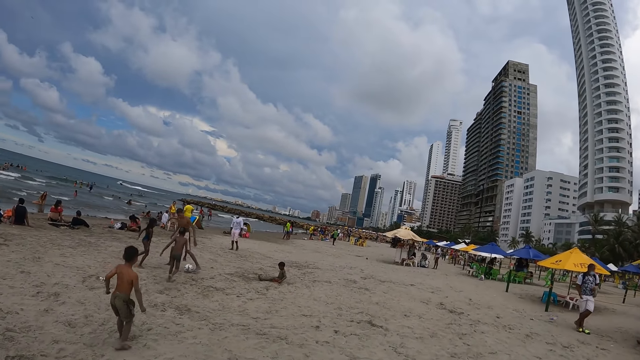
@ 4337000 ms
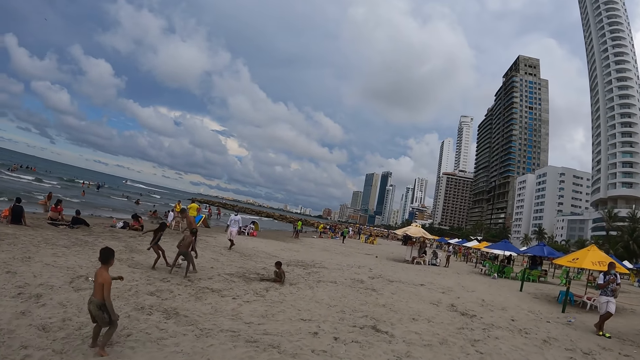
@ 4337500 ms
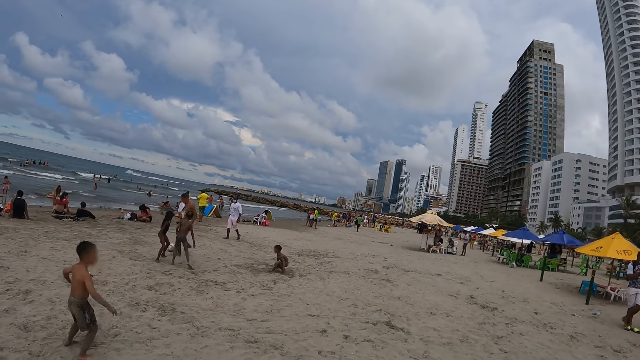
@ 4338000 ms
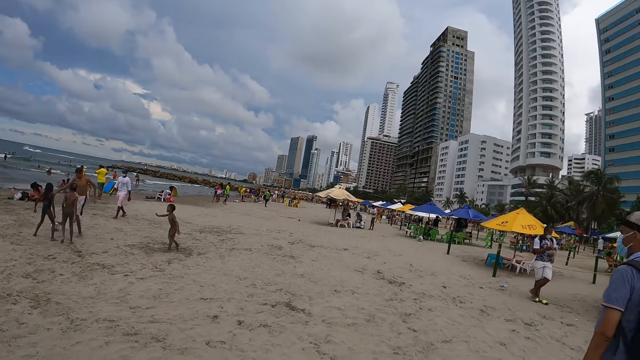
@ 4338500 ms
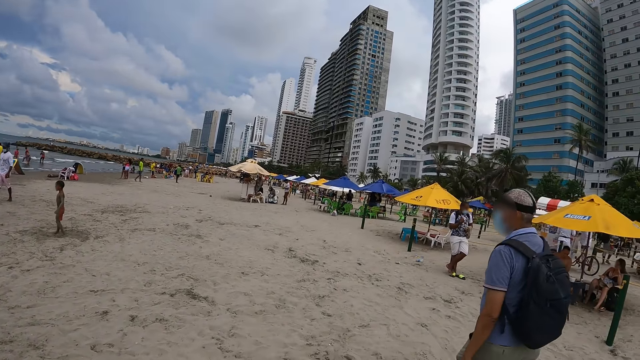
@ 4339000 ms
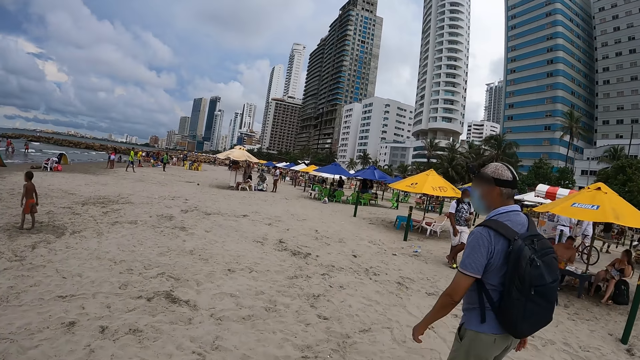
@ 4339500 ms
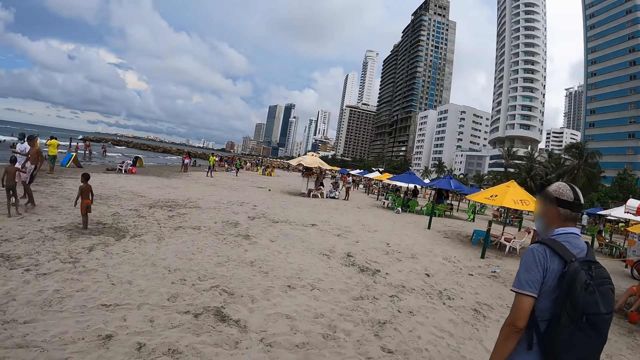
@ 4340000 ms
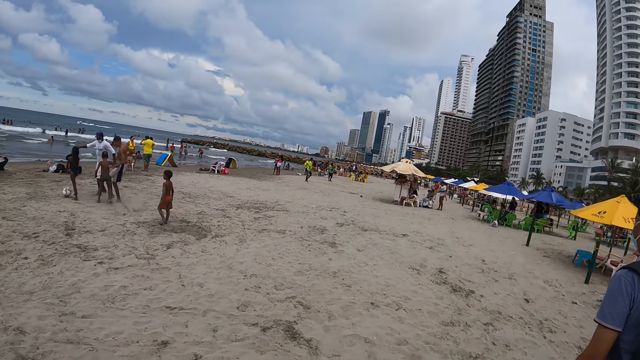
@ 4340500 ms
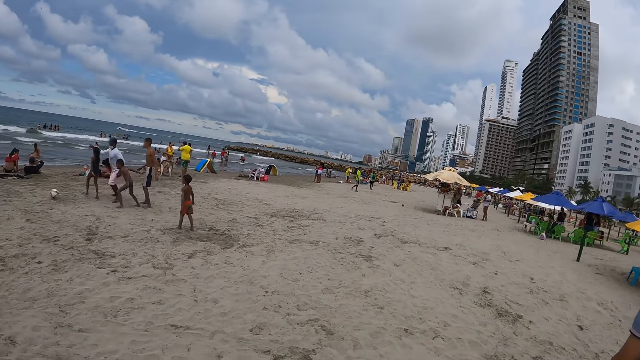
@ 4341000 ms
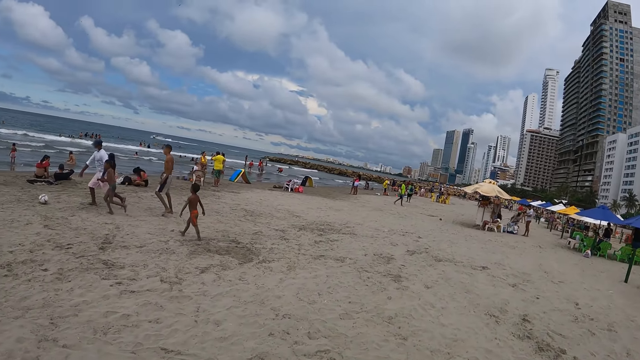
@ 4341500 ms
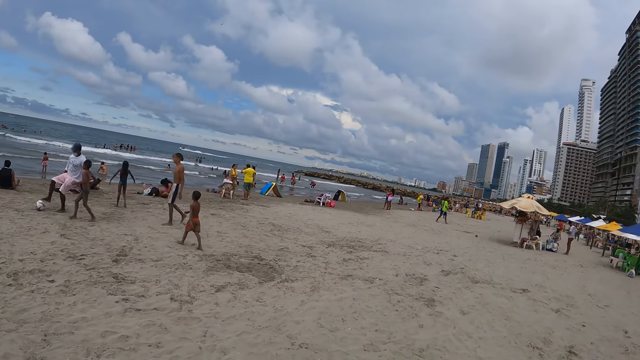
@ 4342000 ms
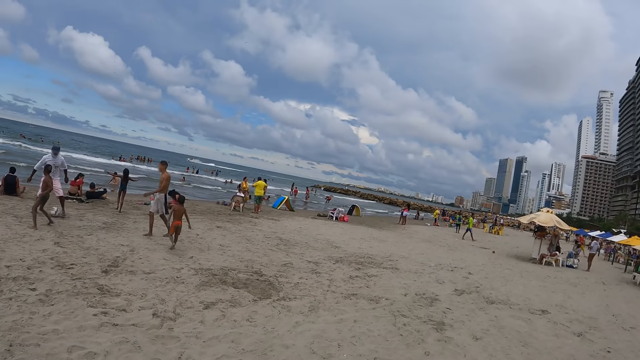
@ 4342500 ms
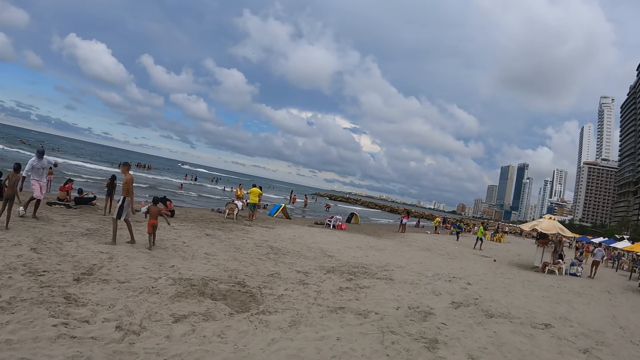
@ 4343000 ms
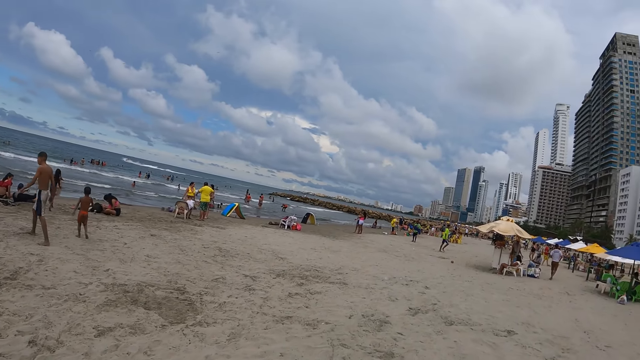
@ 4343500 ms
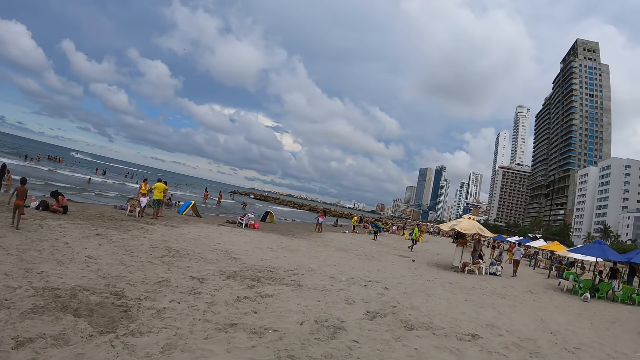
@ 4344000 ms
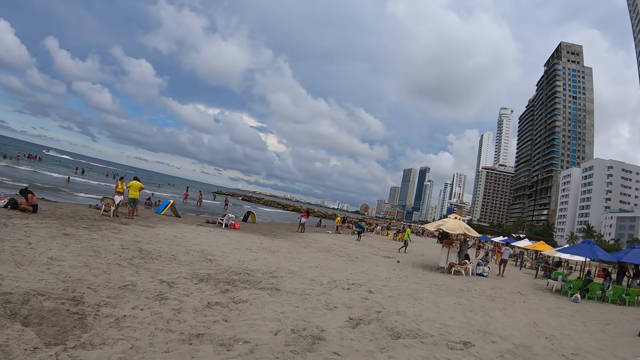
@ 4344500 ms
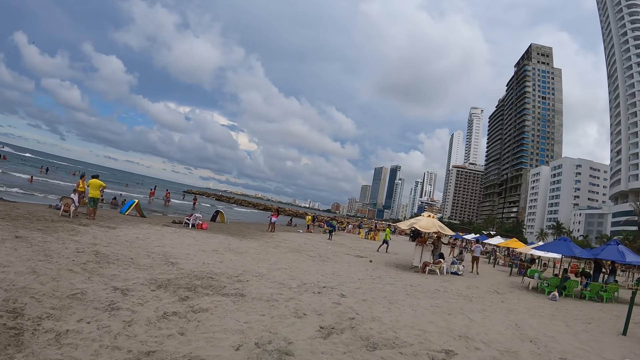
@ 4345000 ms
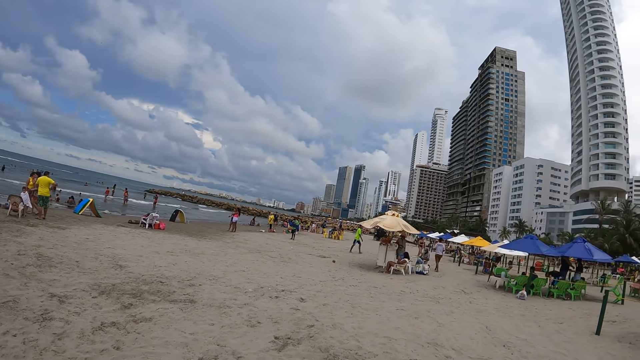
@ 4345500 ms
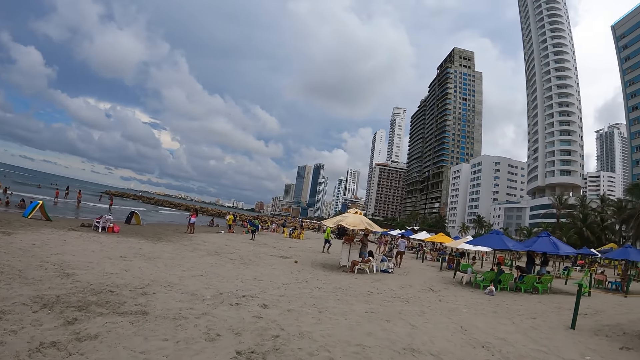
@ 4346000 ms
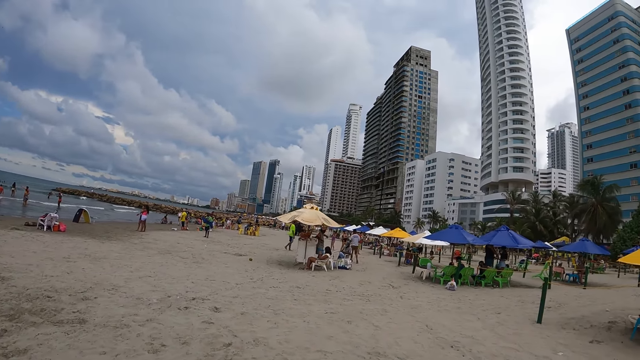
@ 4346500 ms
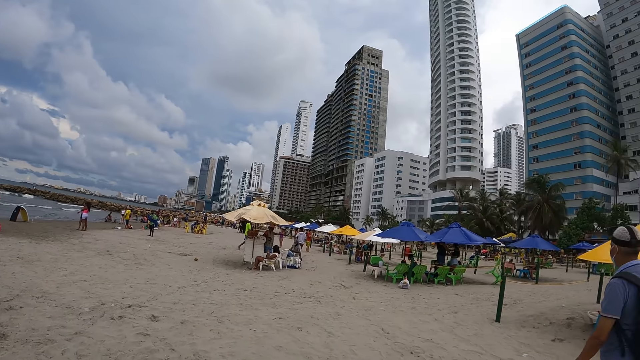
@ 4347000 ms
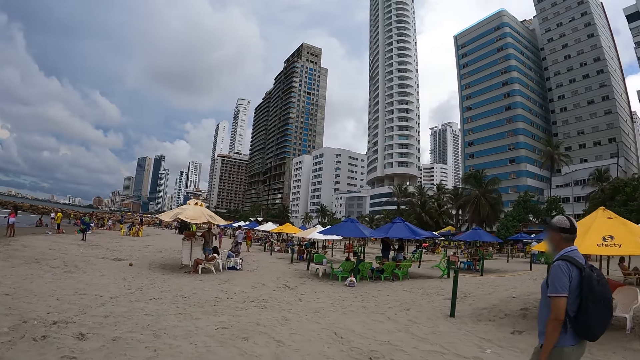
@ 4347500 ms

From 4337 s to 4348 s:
The camera wearer looks at a man. They look at children playing football. They look at a narrow end of a beach.

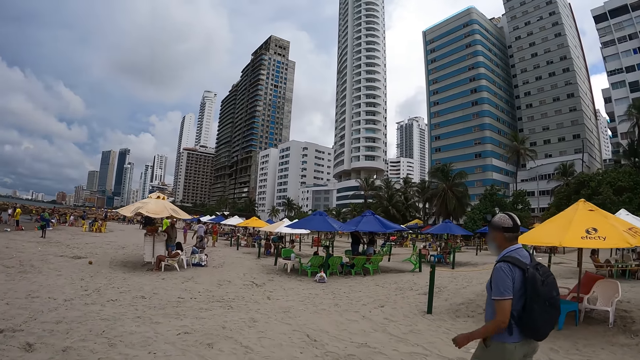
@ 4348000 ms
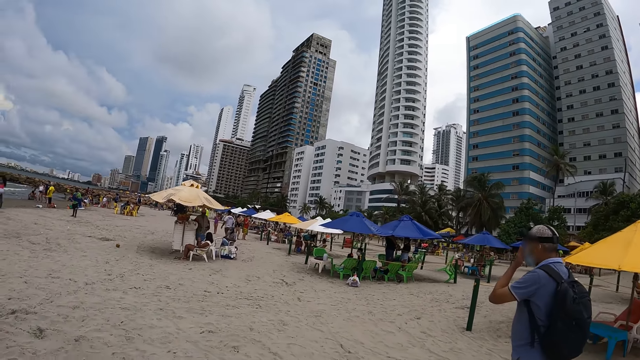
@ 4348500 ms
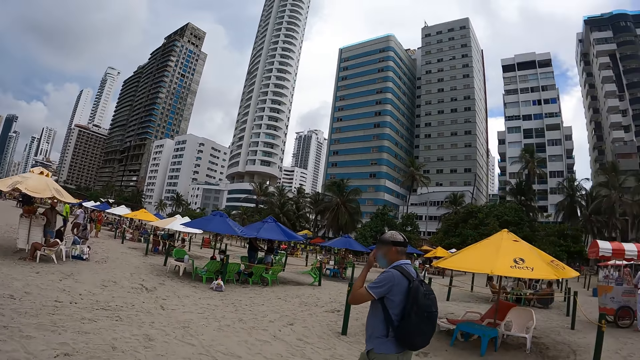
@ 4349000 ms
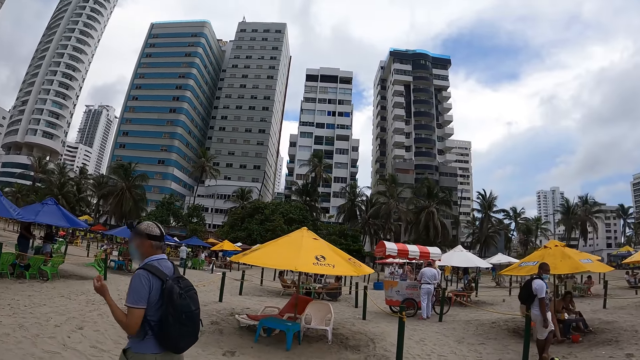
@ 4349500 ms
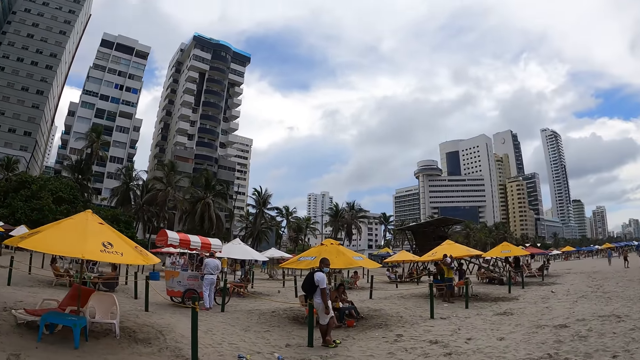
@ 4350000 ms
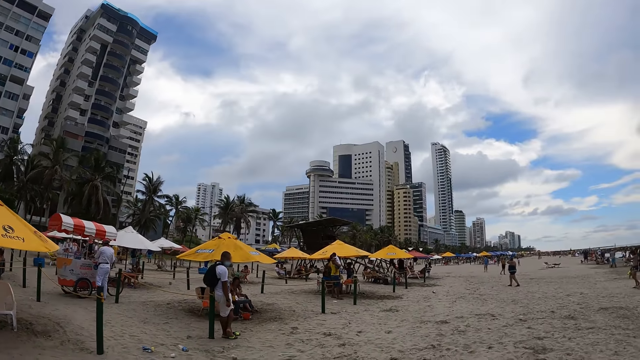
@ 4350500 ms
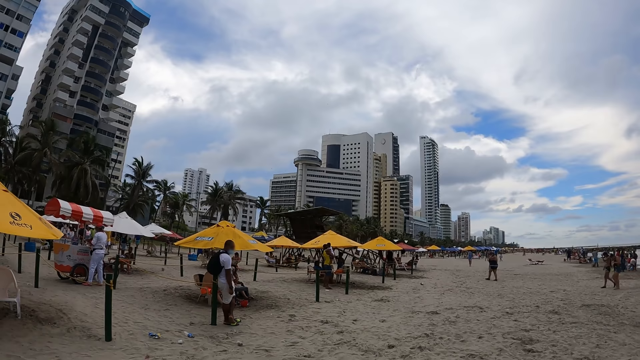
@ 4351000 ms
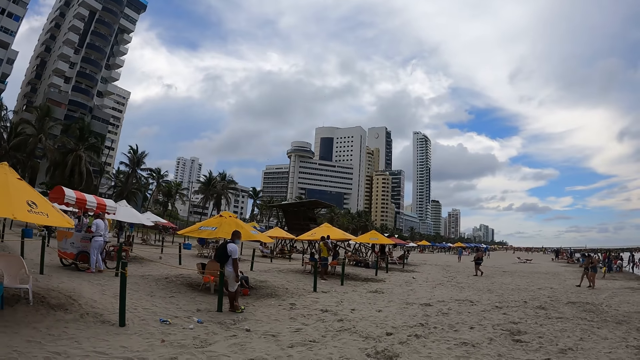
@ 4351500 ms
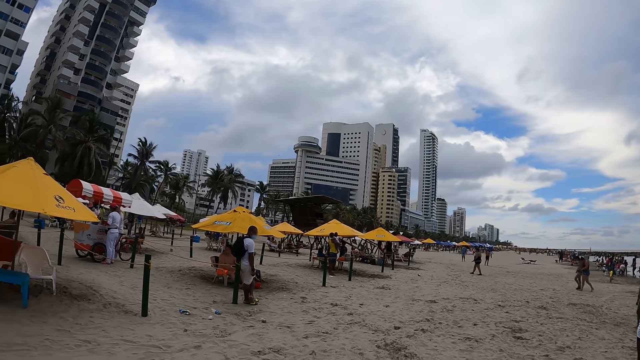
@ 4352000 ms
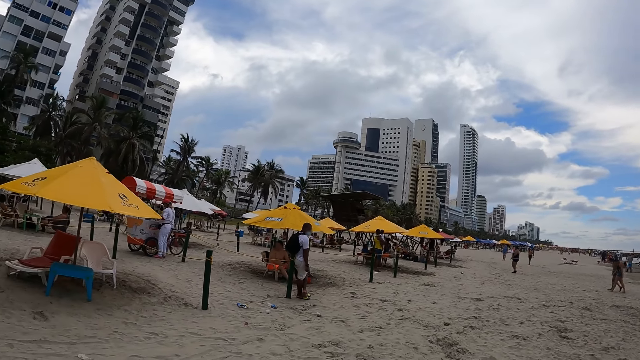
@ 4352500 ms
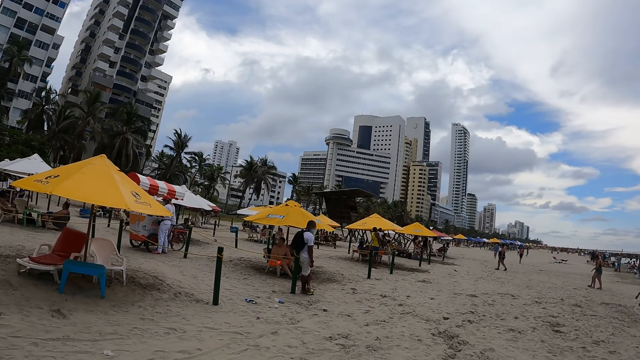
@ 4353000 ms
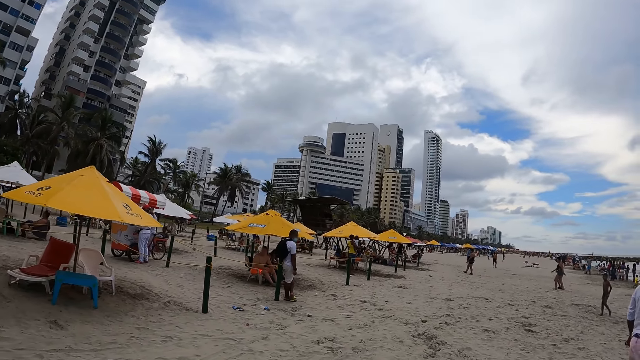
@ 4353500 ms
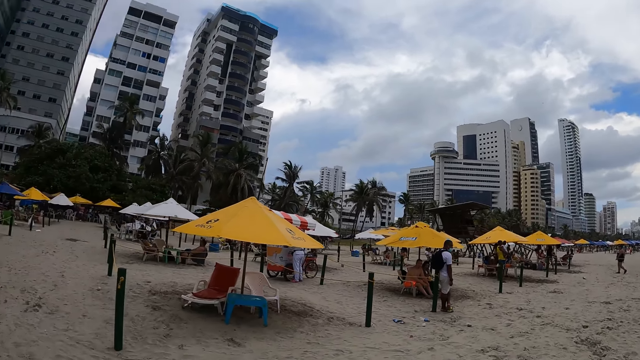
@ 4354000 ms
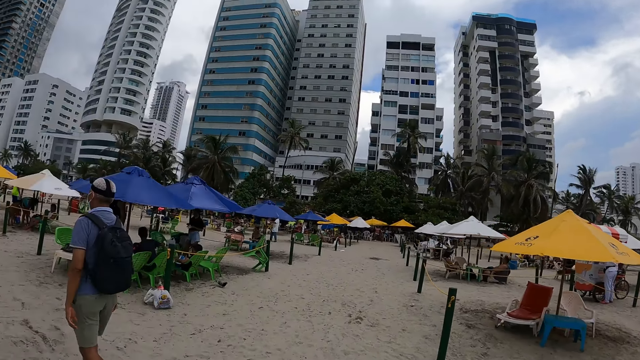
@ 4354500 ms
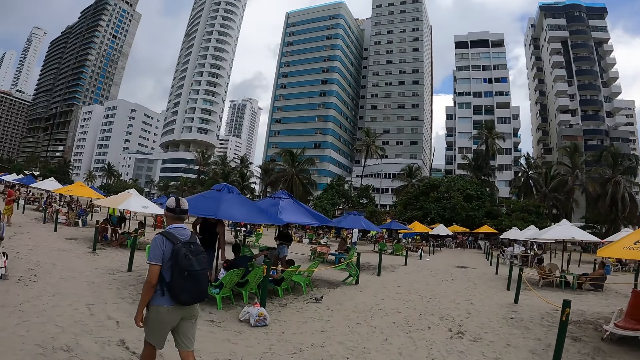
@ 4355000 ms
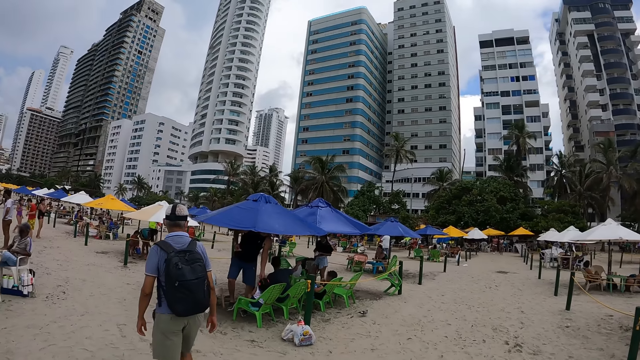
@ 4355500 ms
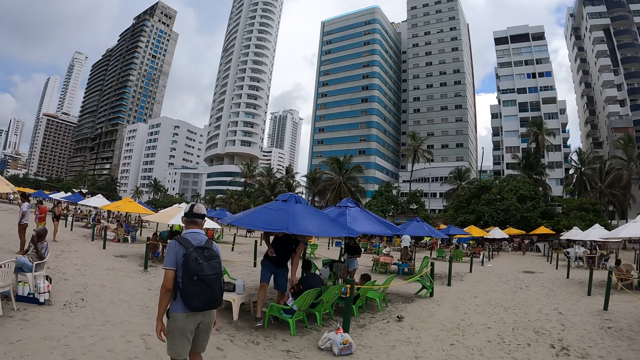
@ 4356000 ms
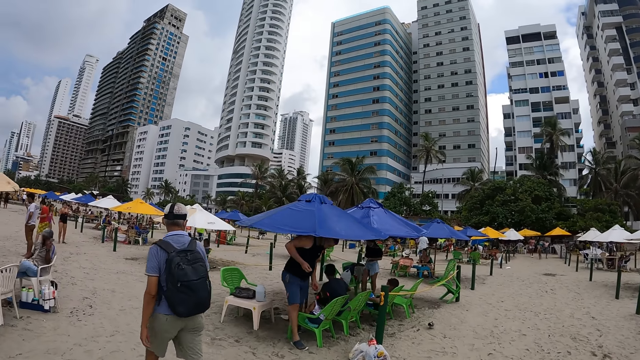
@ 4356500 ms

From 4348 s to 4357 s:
The camera wearer looks at a man. The man touches his face. The camera wearer looks around. They look at buildings on the right side. They look back on a sandy beach area. They look at a pathway. They walk on the sand beach.
